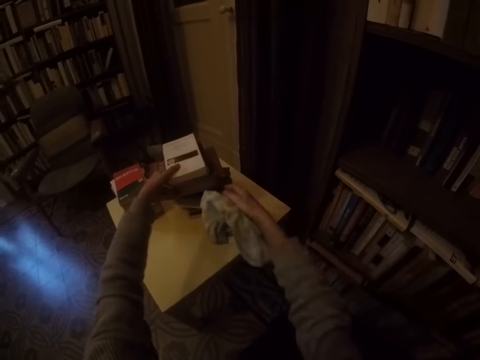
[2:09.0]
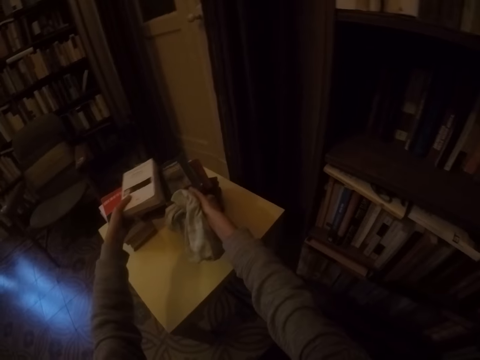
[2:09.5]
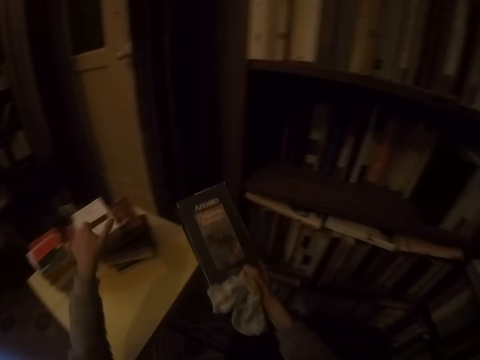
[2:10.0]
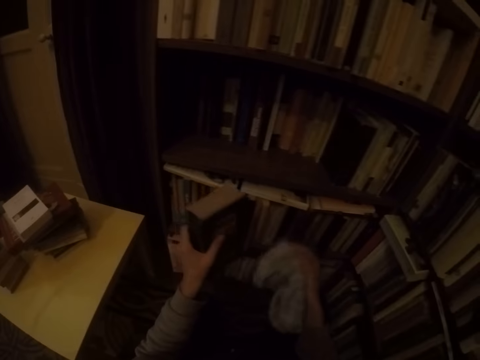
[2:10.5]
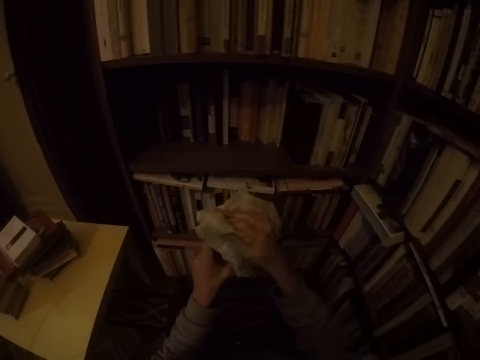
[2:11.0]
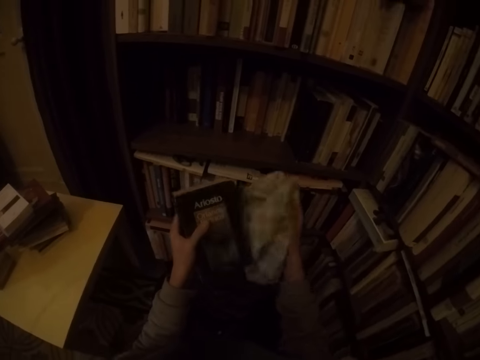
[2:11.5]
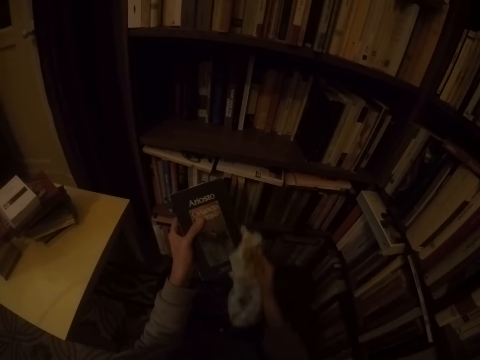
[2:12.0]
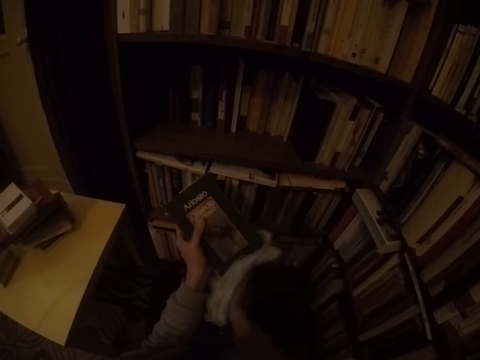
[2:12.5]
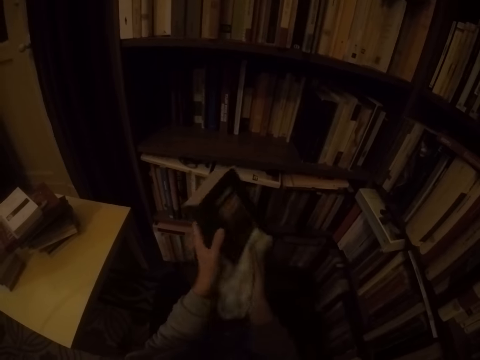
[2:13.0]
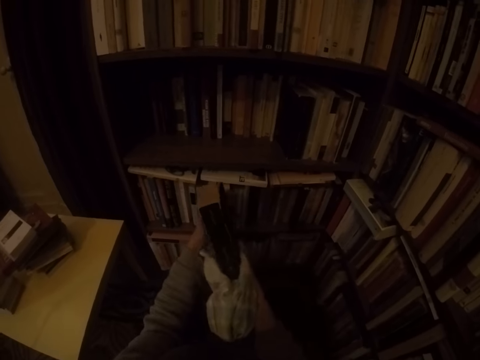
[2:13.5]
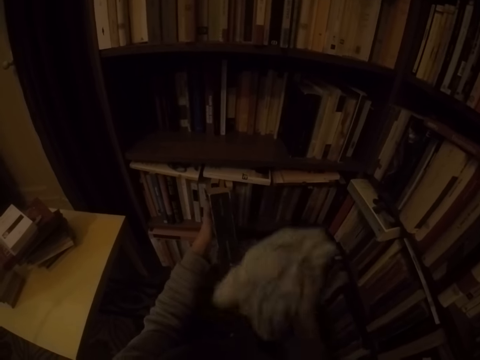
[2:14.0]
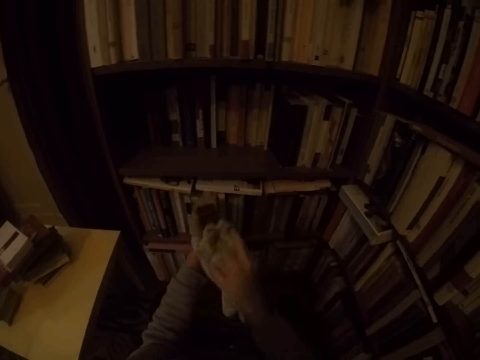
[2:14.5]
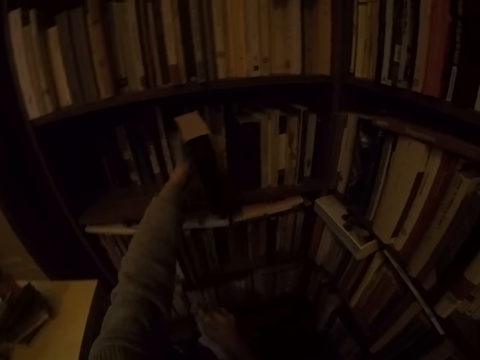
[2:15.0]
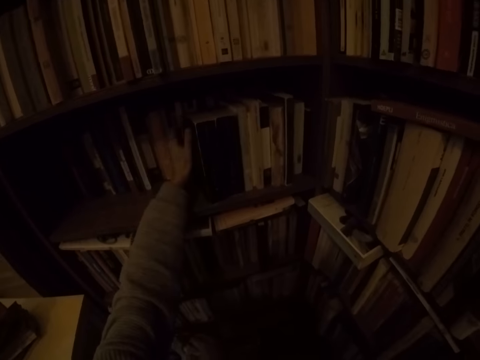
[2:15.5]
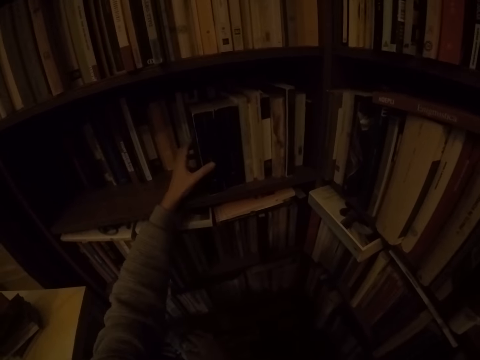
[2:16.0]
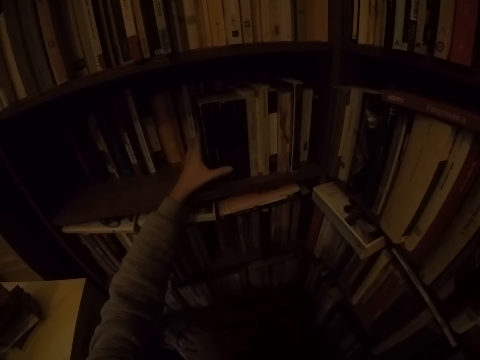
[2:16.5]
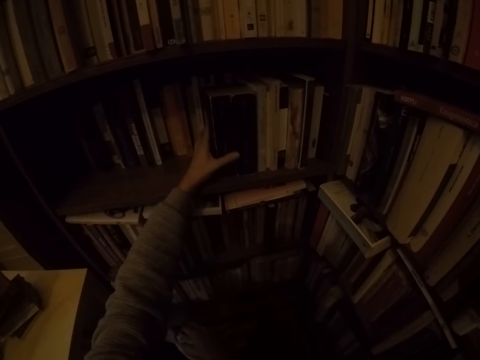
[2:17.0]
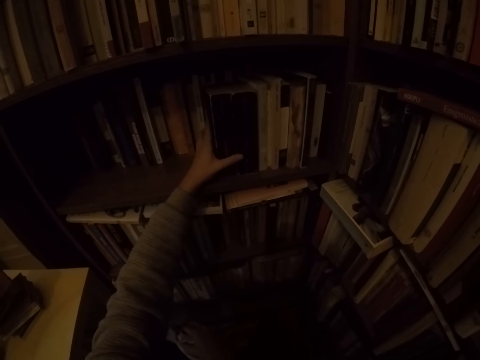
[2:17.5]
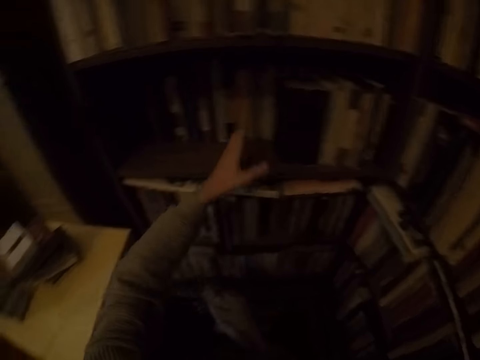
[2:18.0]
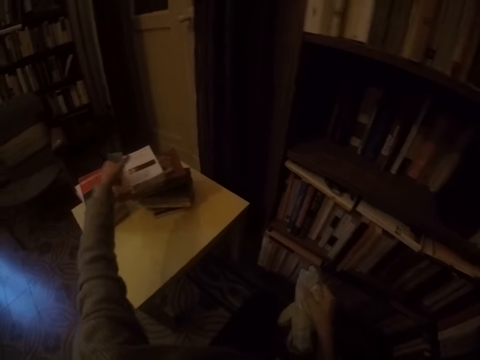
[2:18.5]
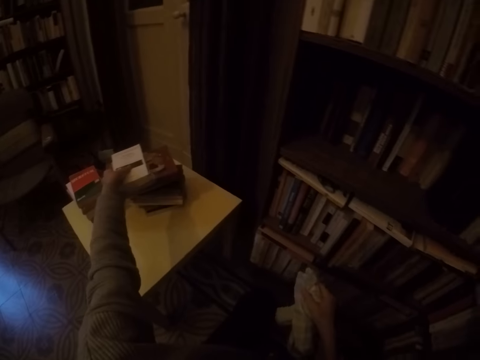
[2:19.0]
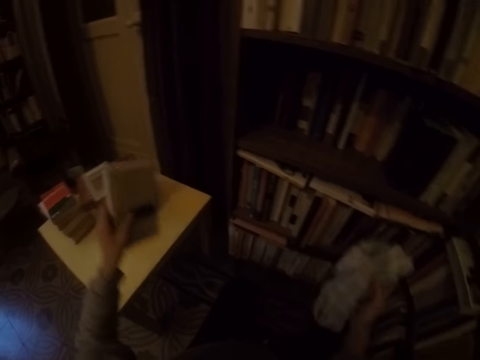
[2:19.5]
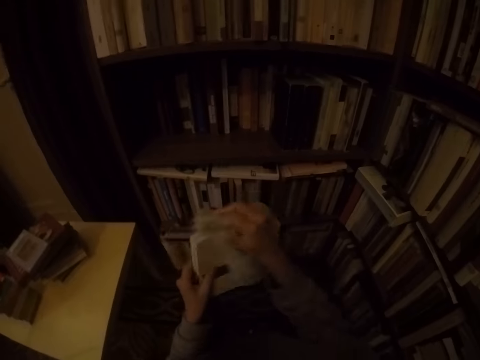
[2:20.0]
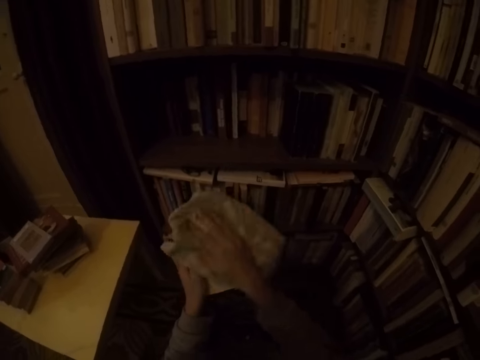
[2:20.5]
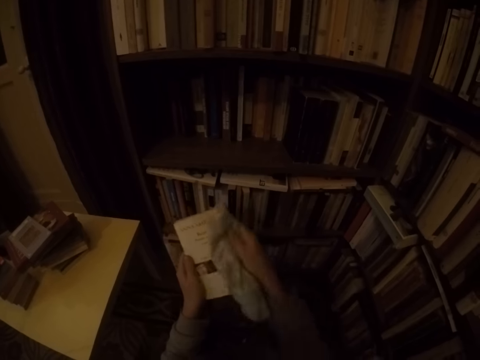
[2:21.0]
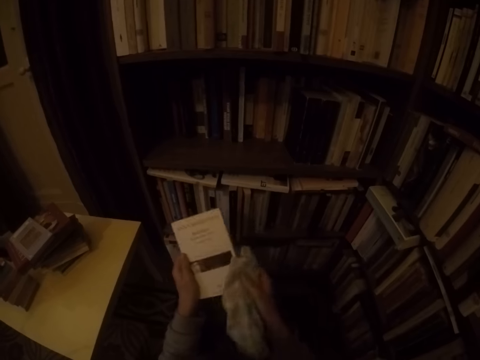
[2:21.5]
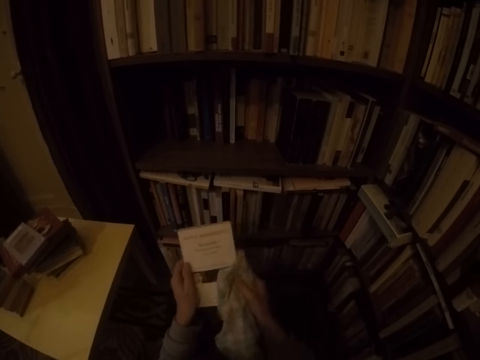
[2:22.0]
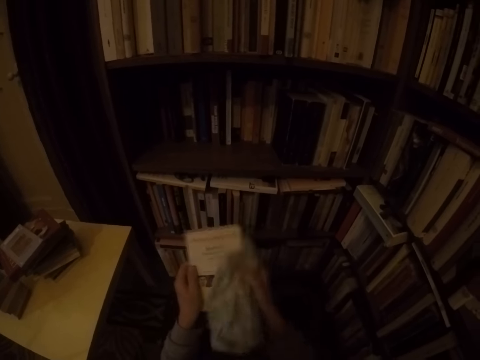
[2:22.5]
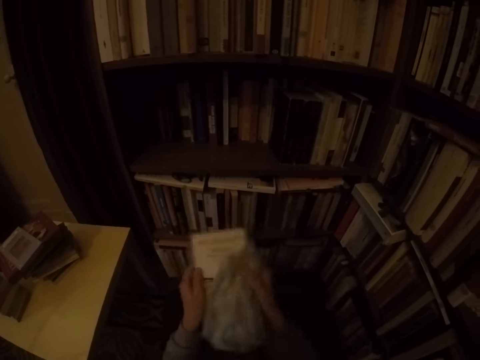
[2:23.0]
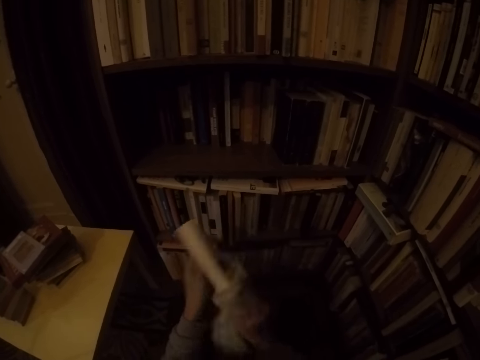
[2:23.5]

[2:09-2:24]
The camera wearer moves a book from the stack of books on the table with his left hand. He picks up a book from the table with his right hand. He cleans the book in his left hand with the napkin in his right hand. He puts the book in the shelf with his left hand. He picks up a book from the table with his left hand. He cleans the book in his left hand with the napkin in his right hand.

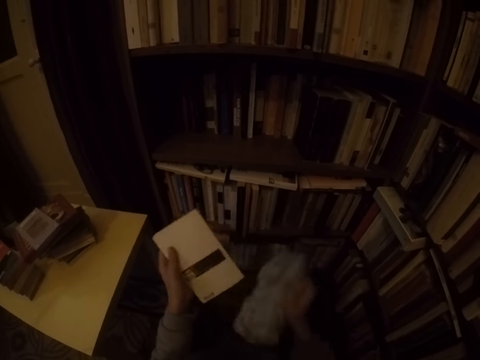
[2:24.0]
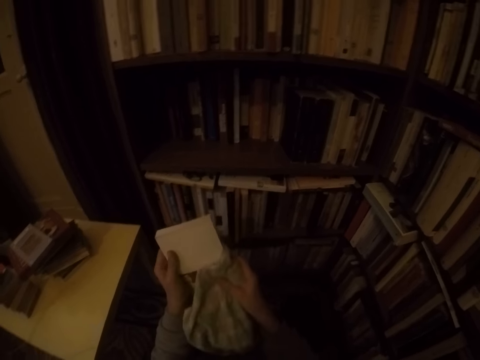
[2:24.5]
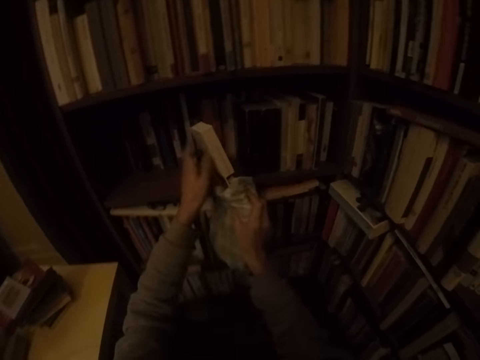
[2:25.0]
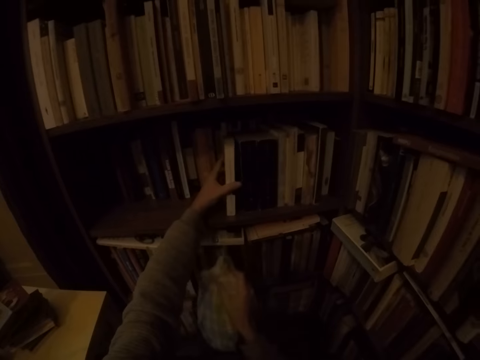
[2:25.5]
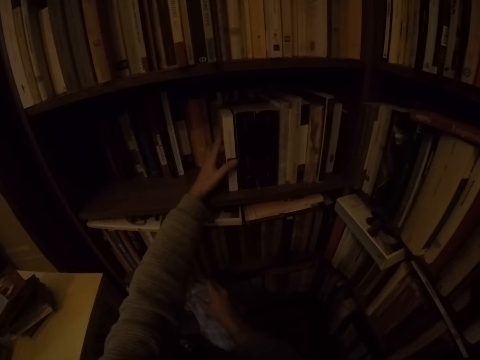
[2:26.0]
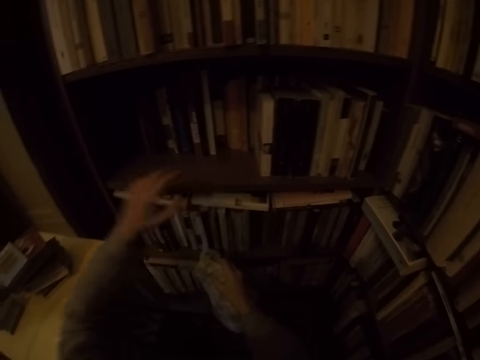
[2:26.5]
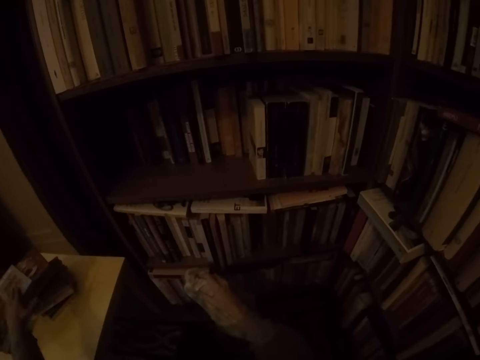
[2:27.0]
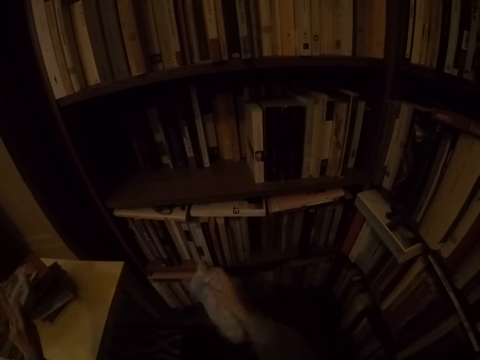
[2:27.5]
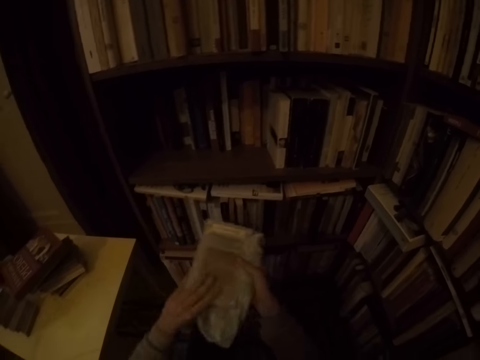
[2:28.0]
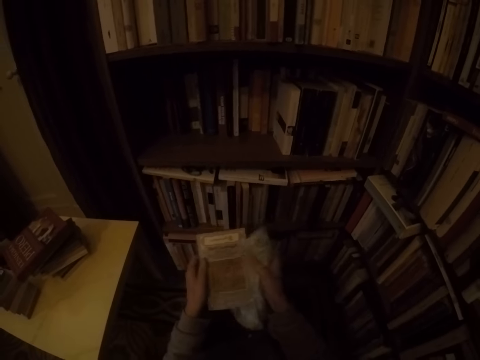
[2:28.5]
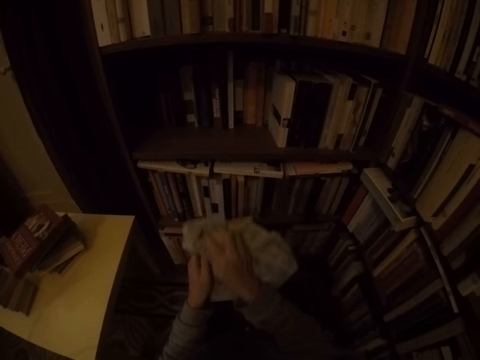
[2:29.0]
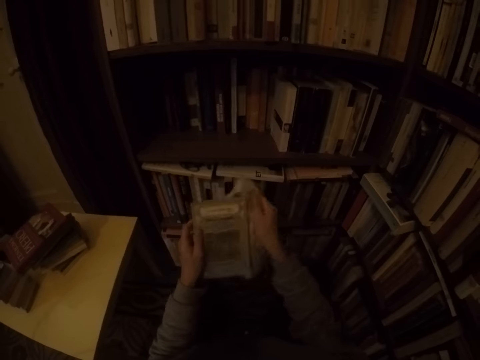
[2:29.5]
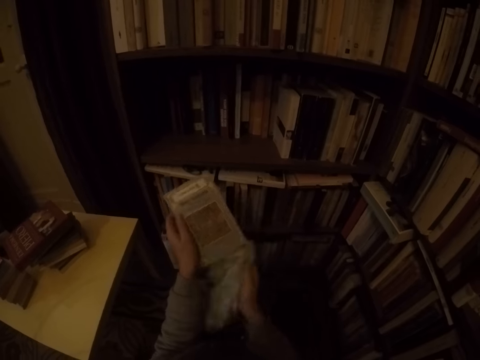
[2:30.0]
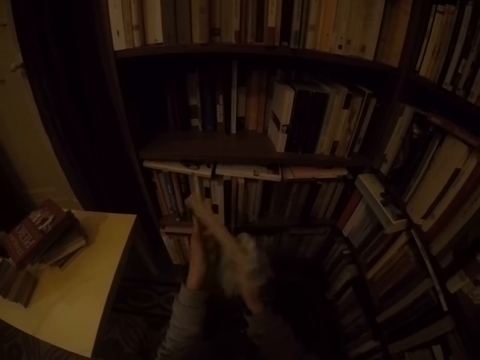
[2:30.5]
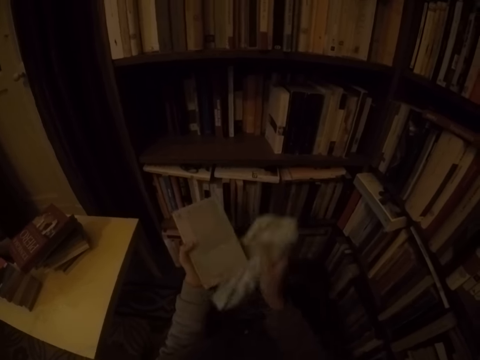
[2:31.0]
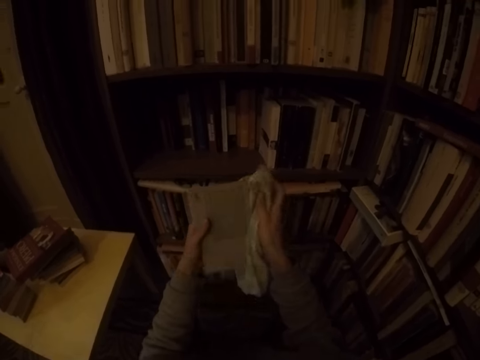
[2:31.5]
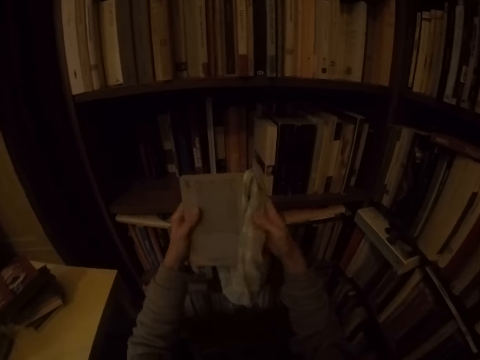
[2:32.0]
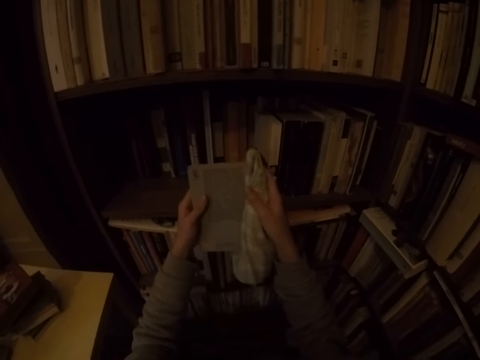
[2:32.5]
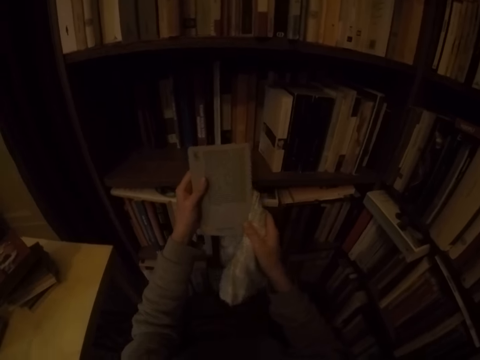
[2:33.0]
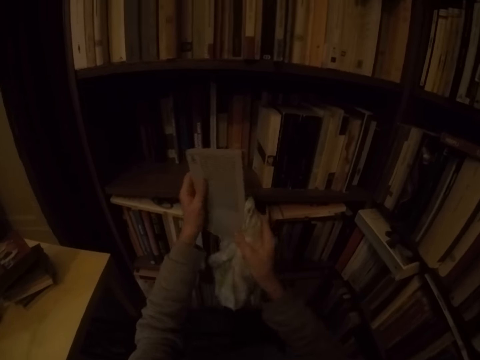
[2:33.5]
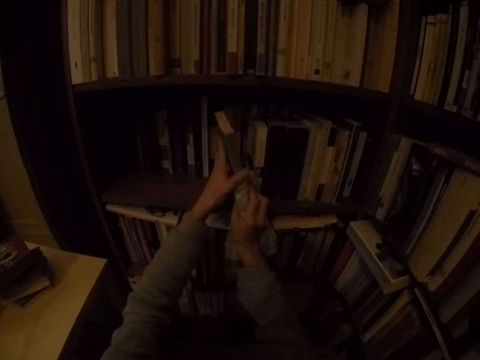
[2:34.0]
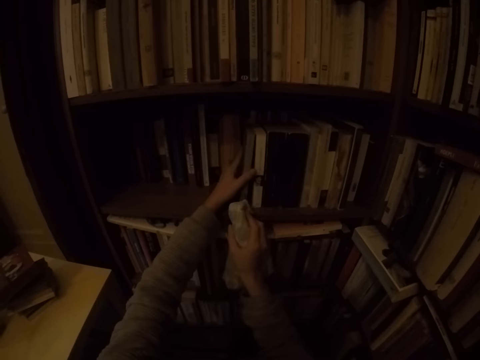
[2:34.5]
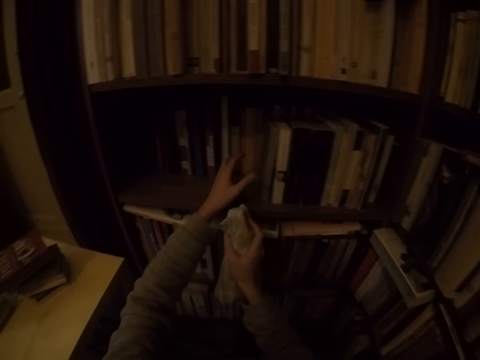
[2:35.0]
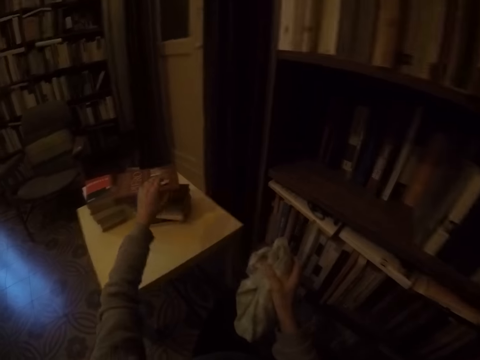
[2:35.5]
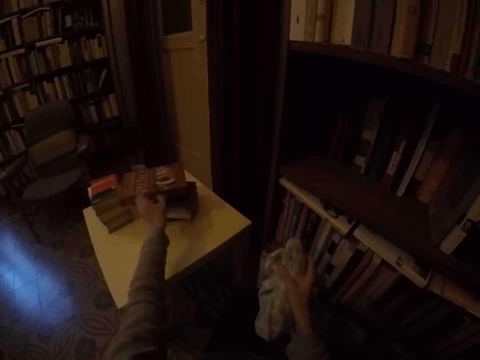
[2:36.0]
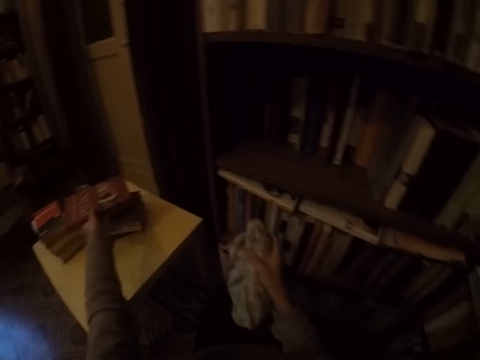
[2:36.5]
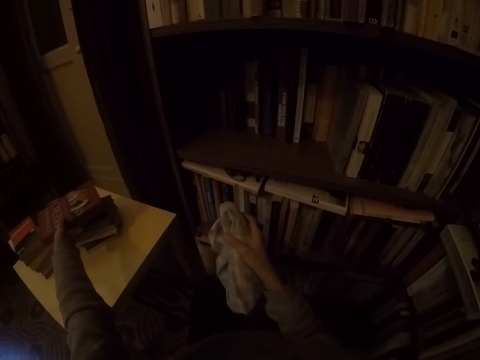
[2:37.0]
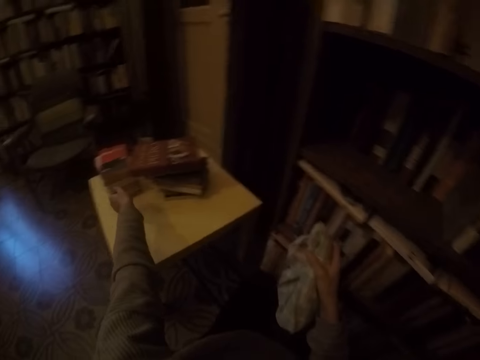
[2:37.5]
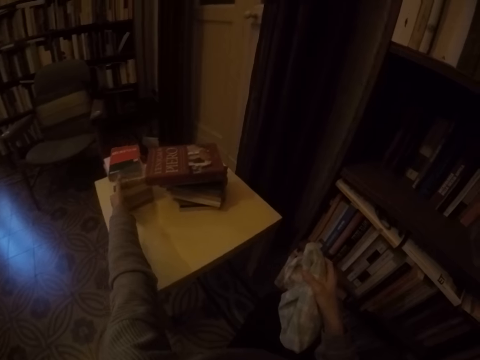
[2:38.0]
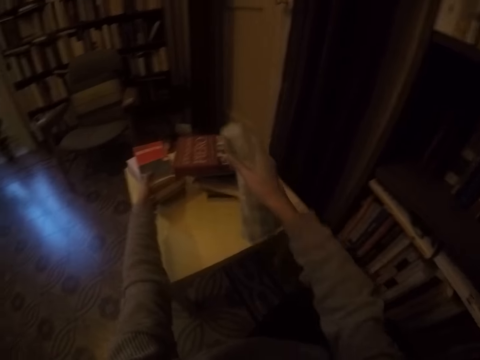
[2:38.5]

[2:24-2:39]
The camera wearer puts the book in the shelf with his left hand. He picks up a book from the table with his left hand. He cleans the book in his left hand with the napkin in his right hand. He puts the book in the shelf with his left hand. He takes a book. He moves a stack of books on the table with his left hand.
